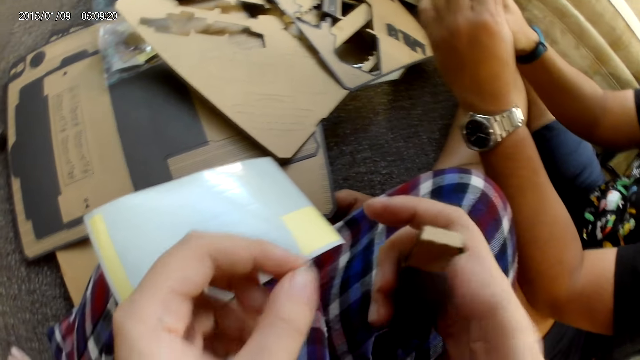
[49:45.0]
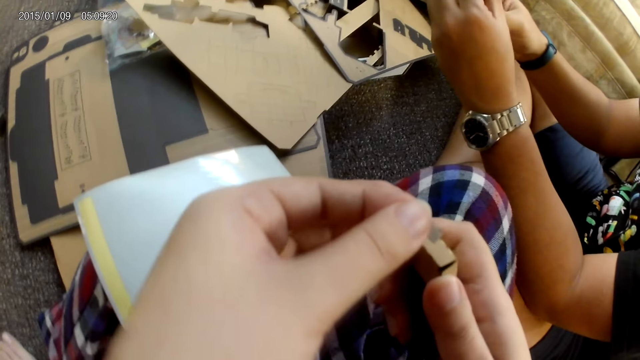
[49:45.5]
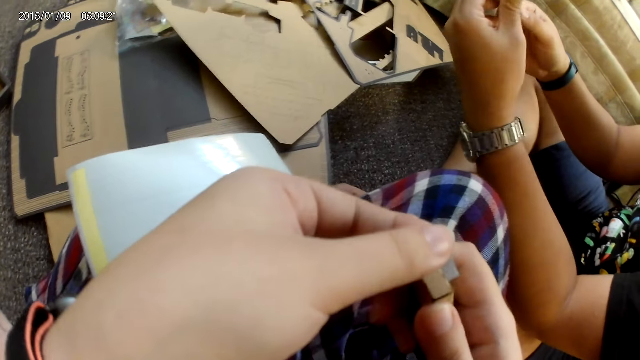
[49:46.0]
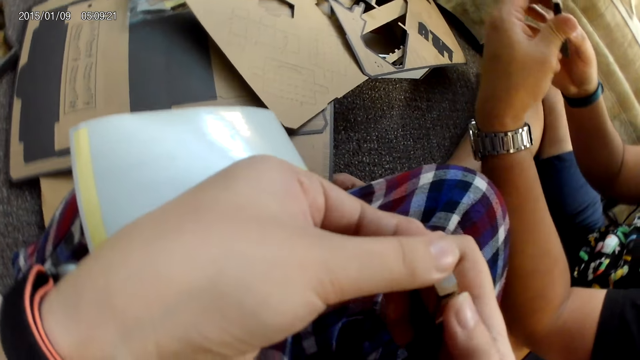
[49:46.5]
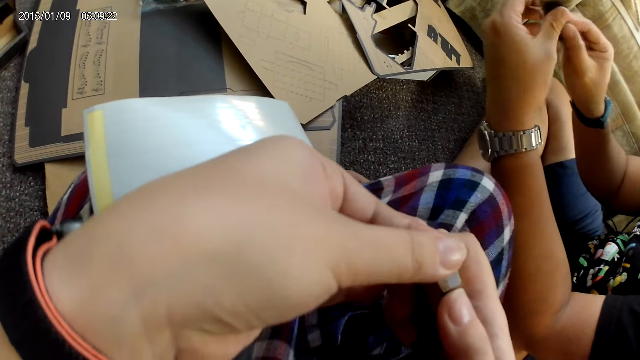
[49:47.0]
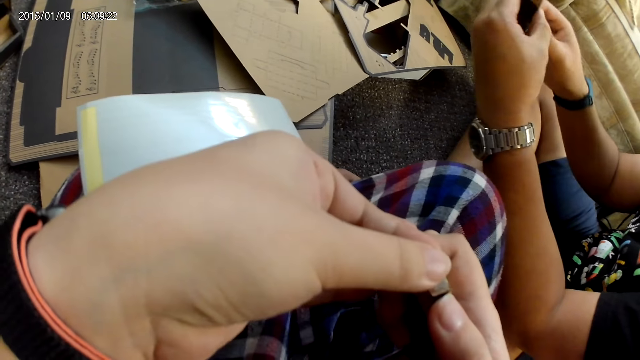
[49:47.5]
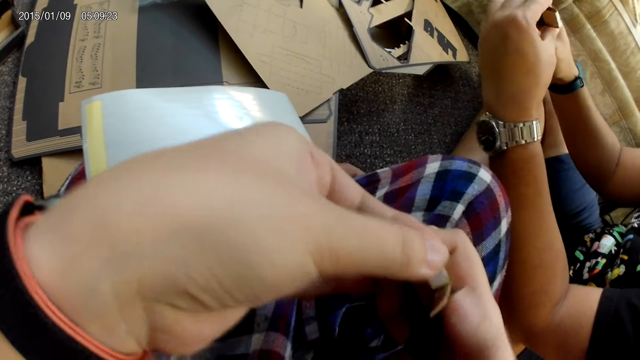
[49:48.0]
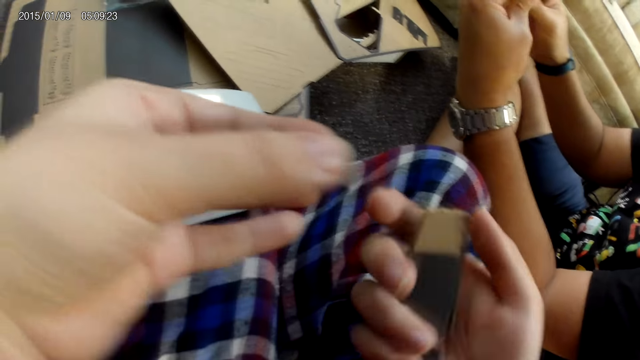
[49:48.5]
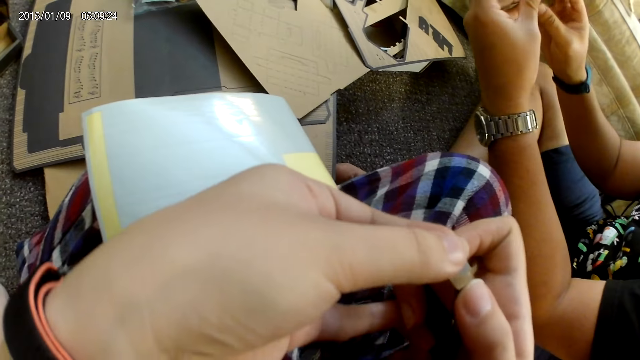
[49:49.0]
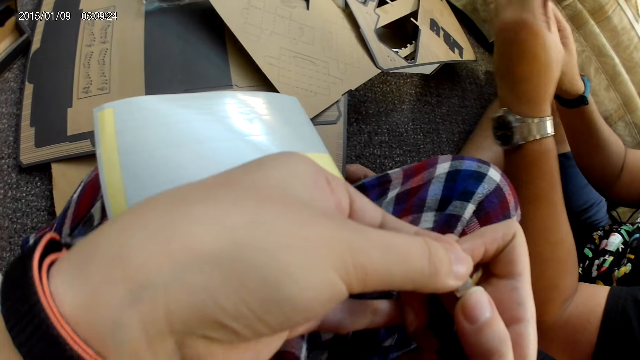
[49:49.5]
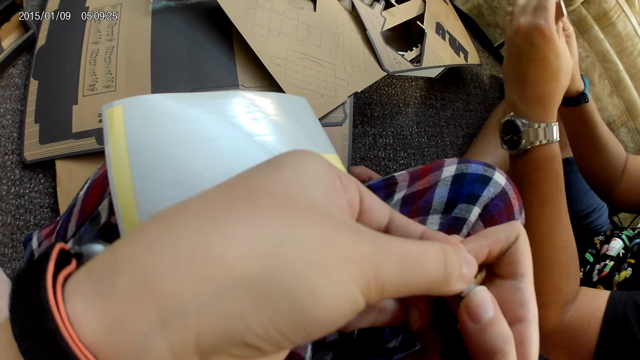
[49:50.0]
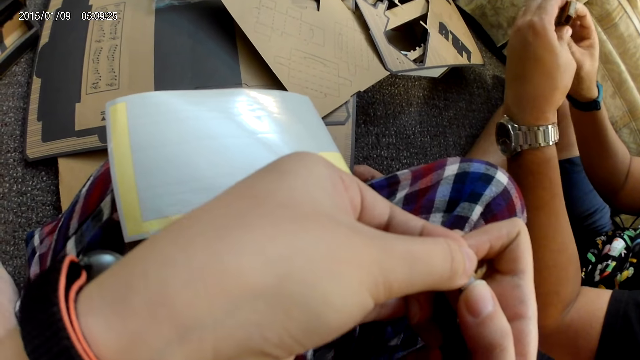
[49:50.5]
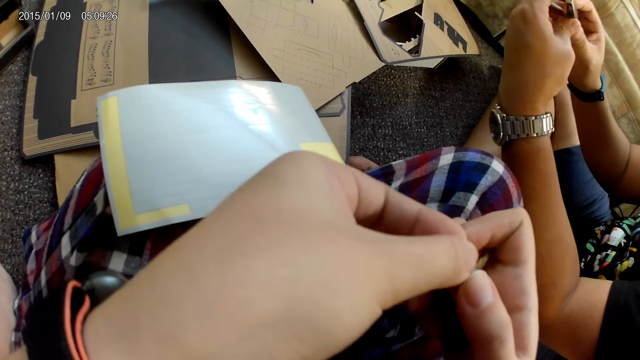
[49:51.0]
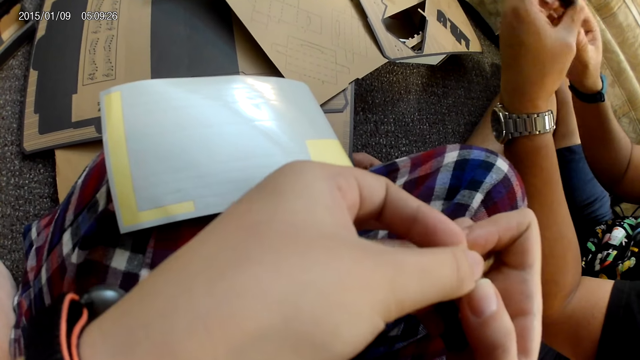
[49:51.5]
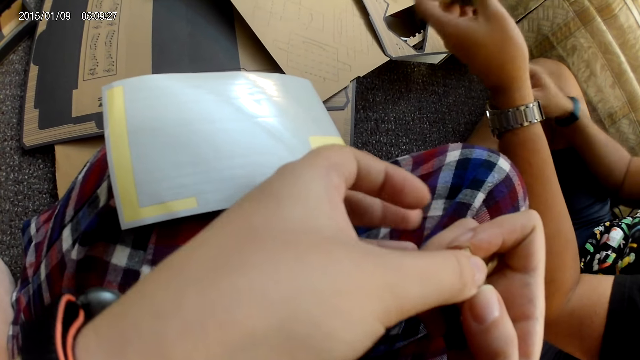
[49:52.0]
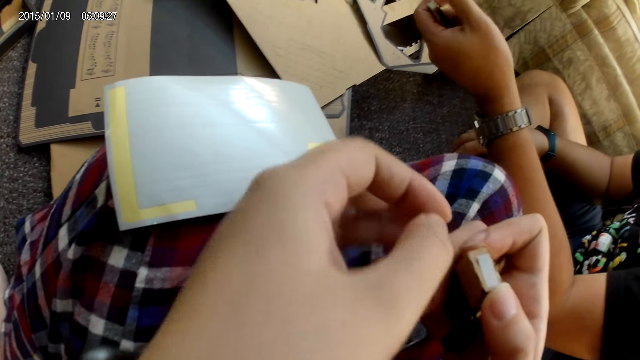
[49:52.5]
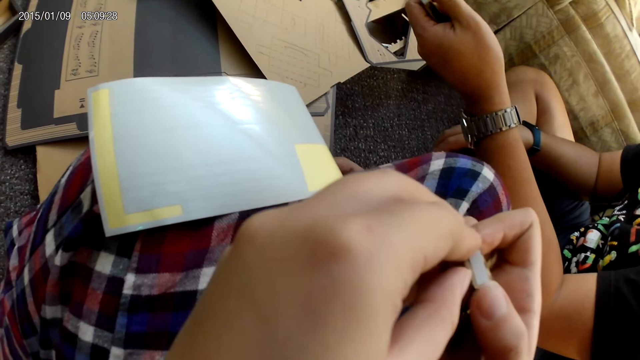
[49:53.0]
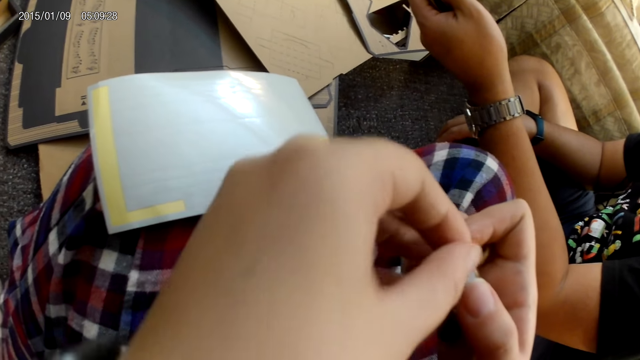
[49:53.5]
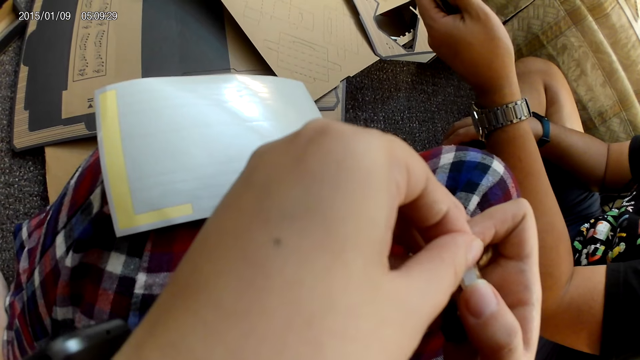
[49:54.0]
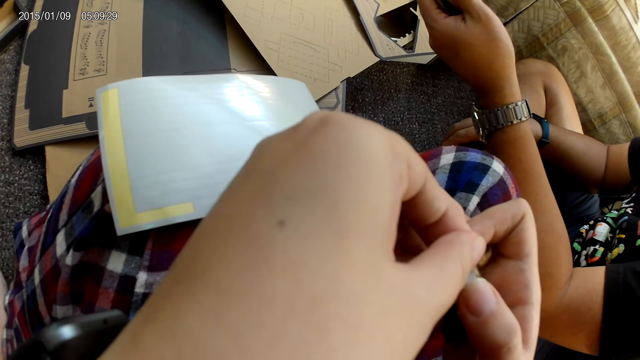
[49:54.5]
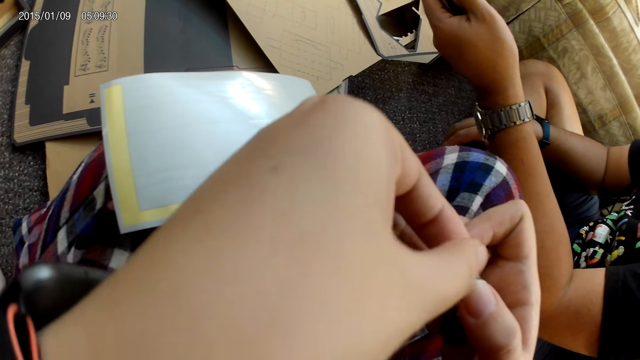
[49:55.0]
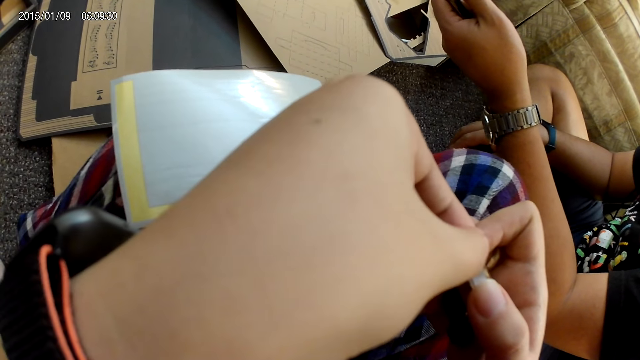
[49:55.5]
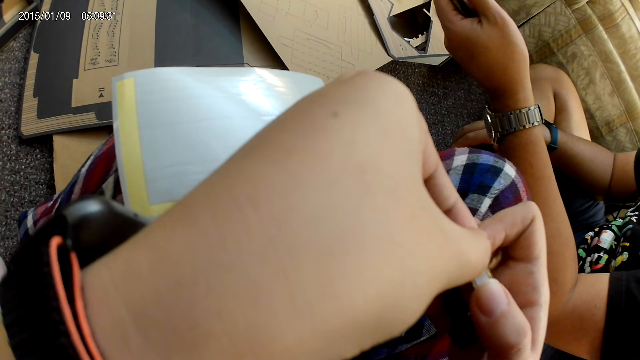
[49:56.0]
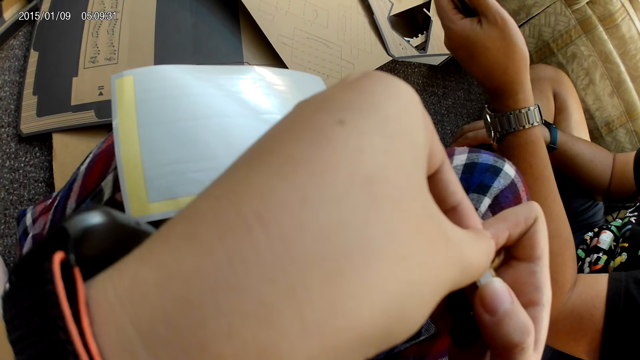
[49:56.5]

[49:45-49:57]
The camera wearer sticks a plaster on the cardboard with her left hand. A man adjusts the cardboard with both hands.

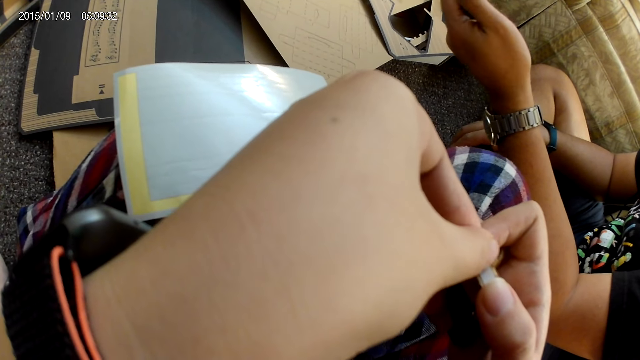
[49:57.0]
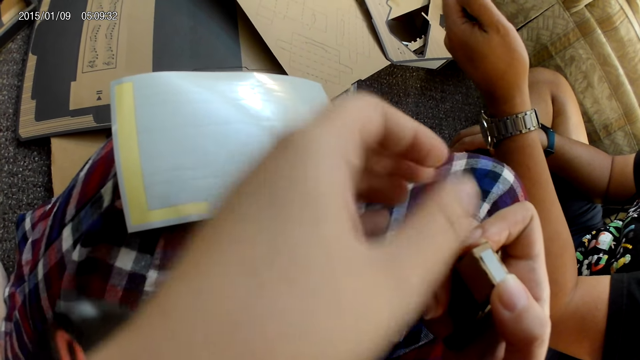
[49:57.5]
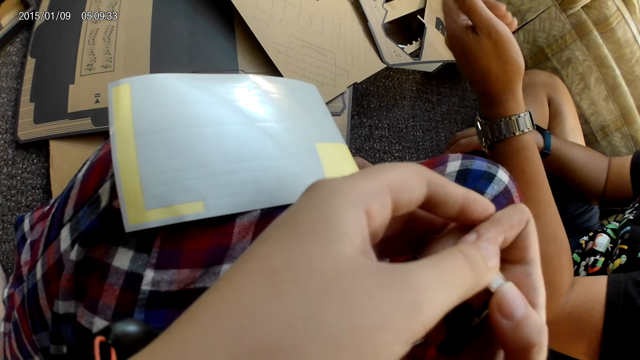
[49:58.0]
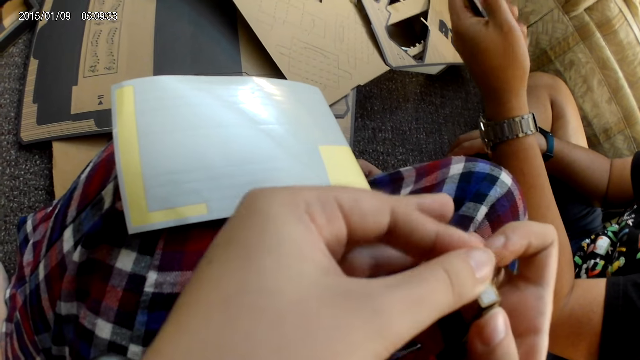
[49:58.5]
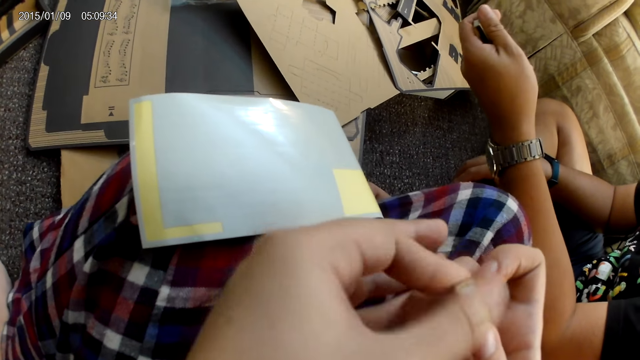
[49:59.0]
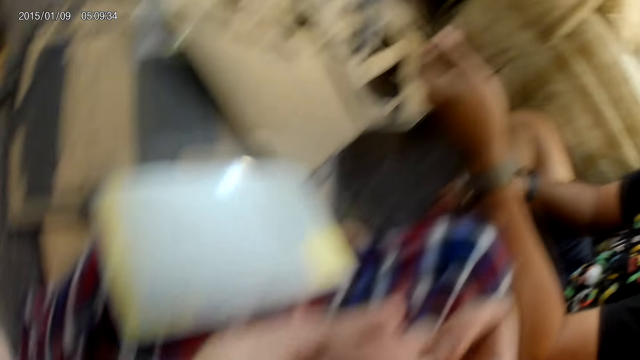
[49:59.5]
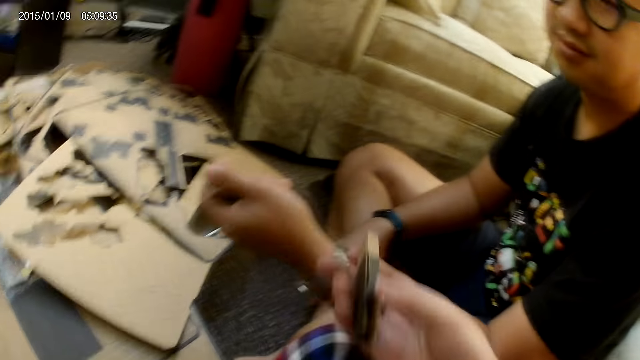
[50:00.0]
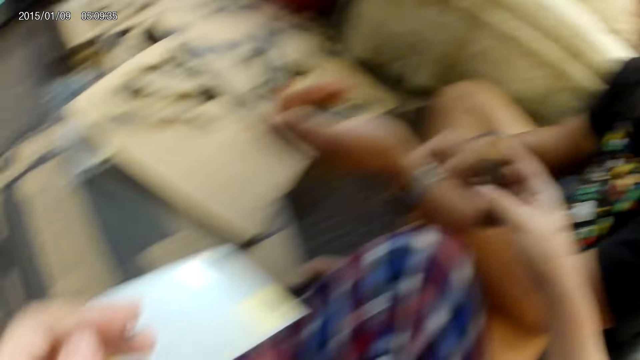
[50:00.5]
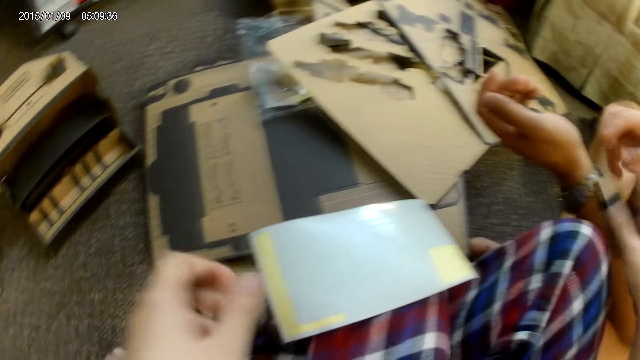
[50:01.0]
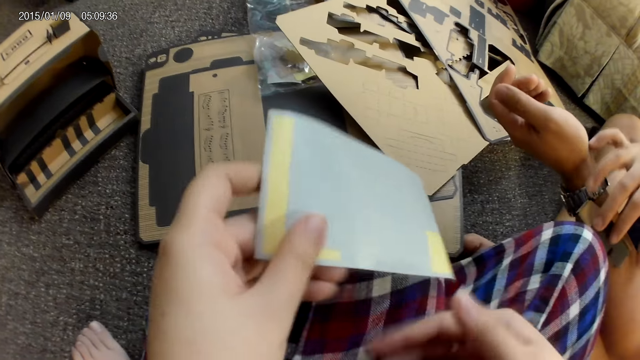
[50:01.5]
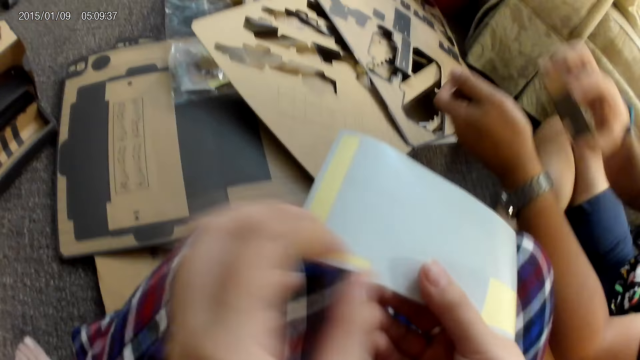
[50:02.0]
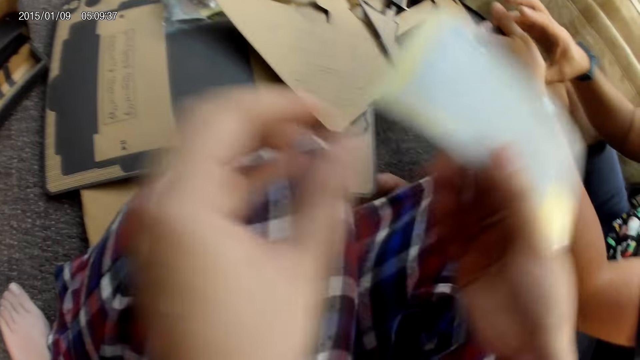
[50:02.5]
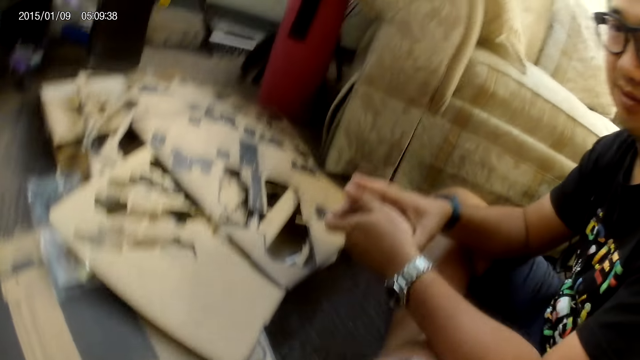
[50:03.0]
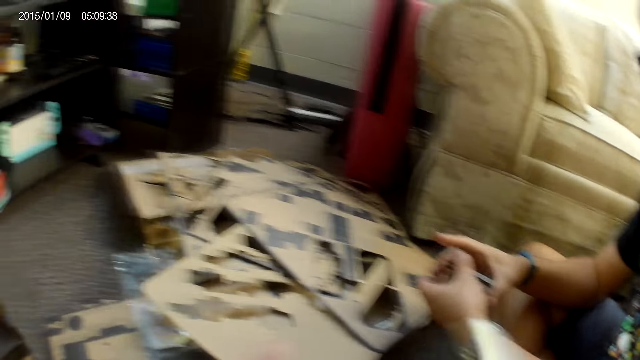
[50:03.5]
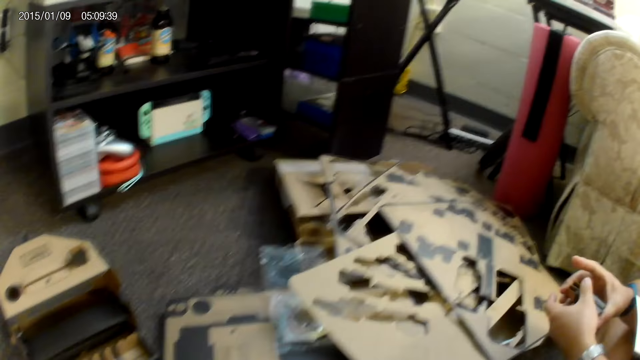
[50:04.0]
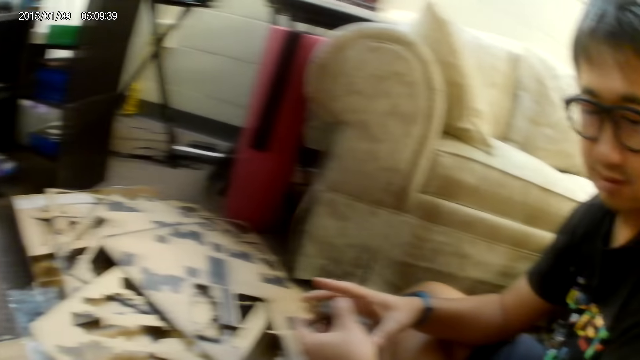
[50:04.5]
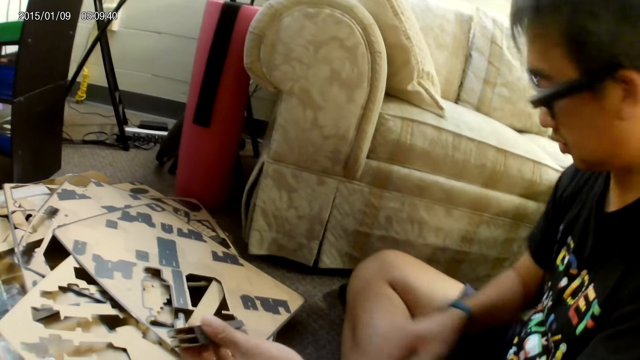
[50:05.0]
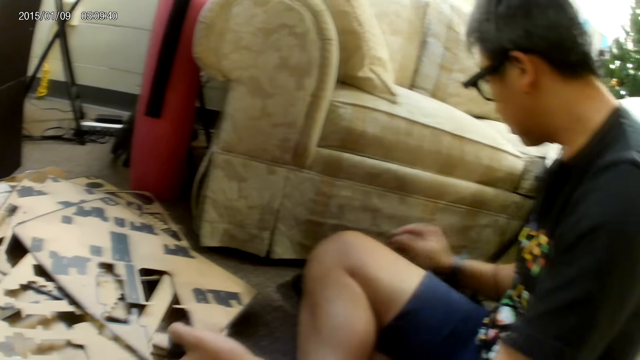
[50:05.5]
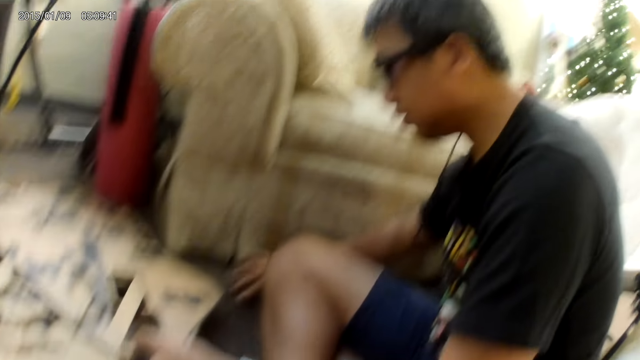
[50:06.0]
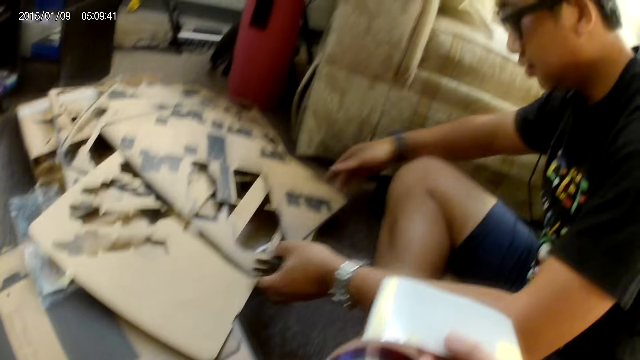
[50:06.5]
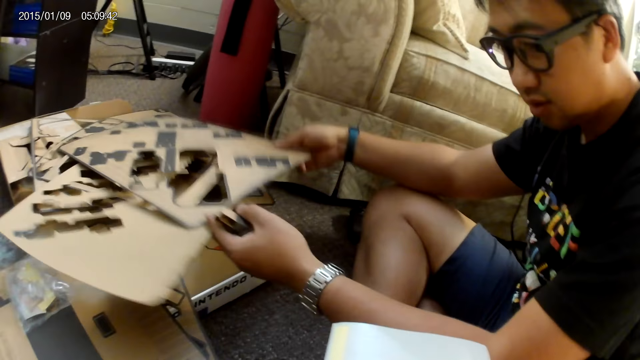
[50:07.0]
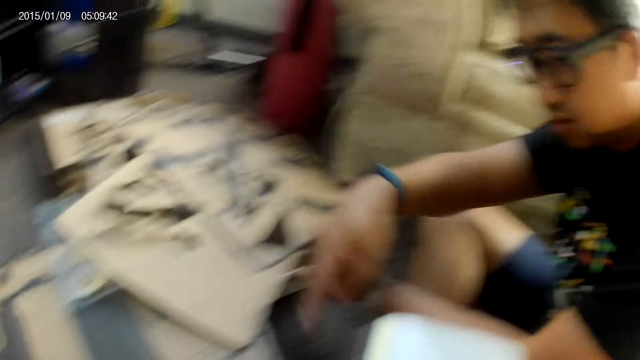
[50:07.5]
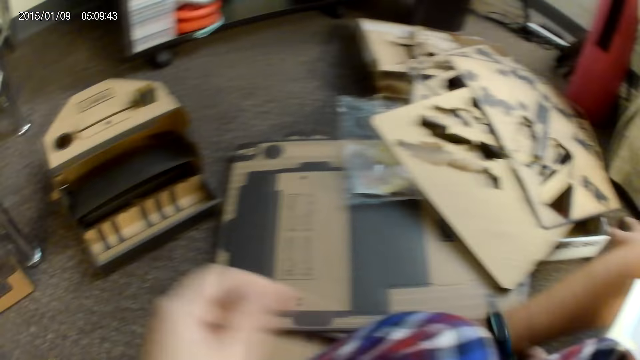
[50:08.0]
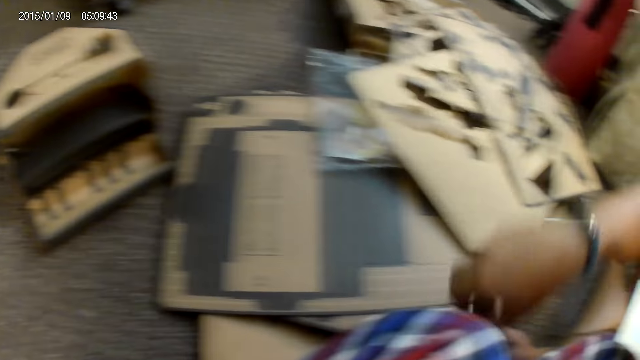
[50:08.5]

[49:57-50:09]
The camera wearer puts the box on the arm of a man. She picks up the sticker with her left hand. The man picks the cardboard with his right hand. The camera wearer passes the sticker from her left hand to her right hand. The man touches a controller with his right hand and lifts cardboards with both hands.
